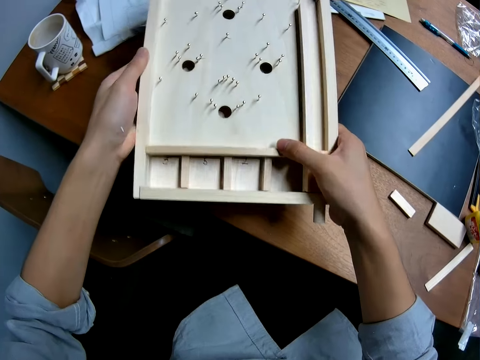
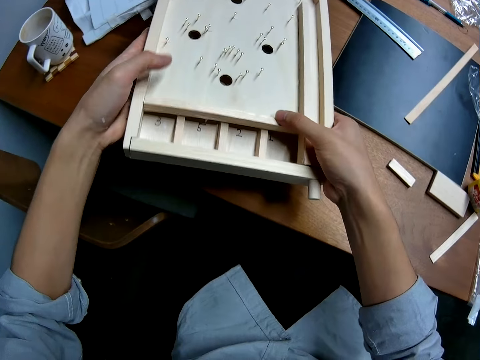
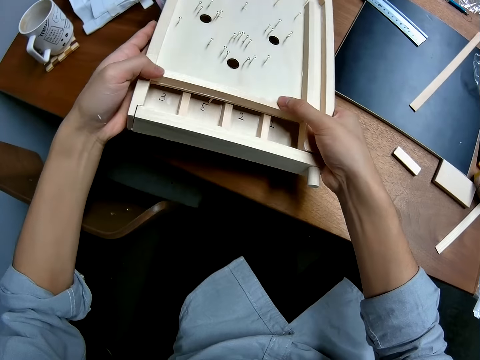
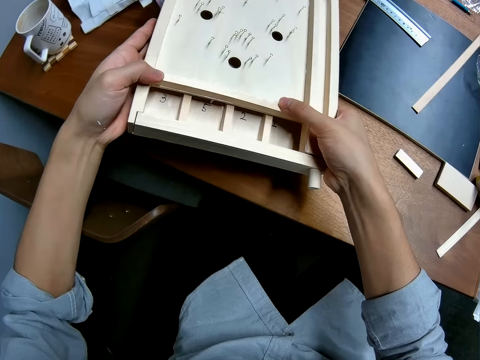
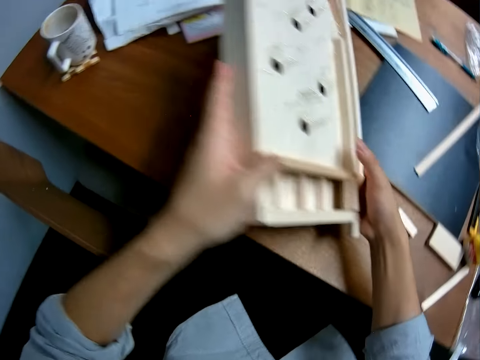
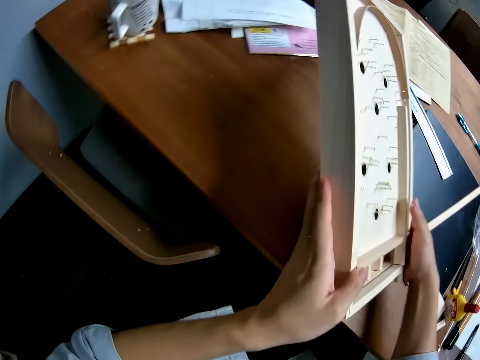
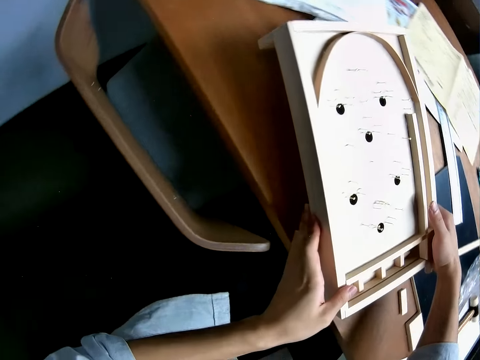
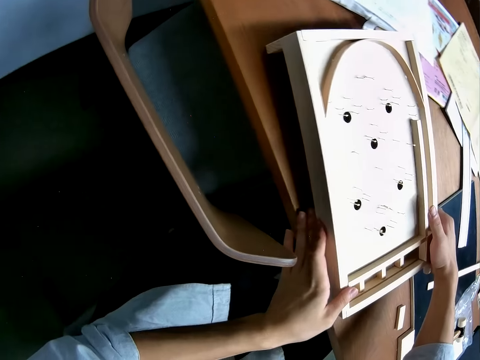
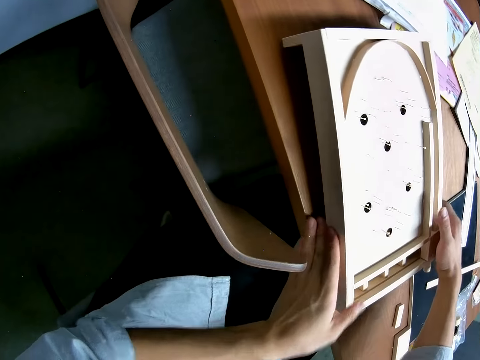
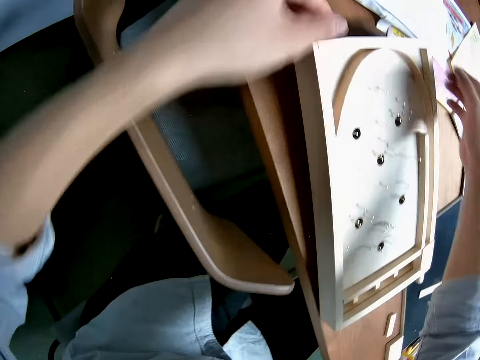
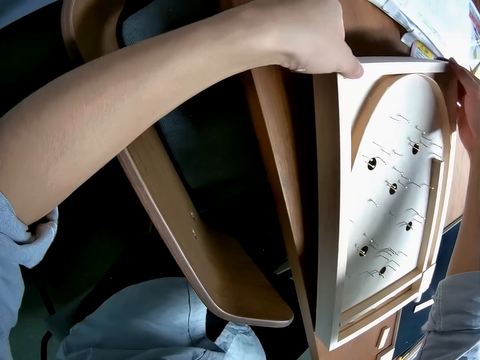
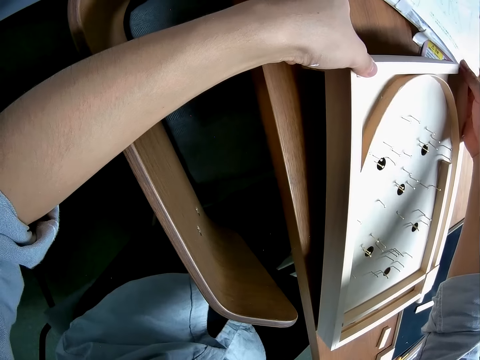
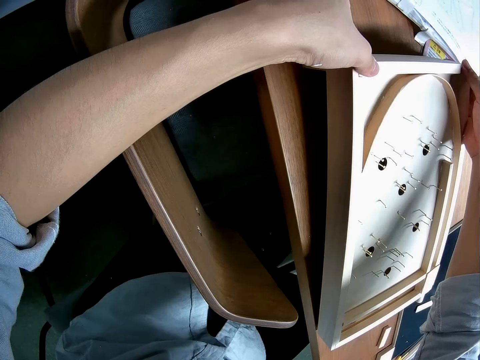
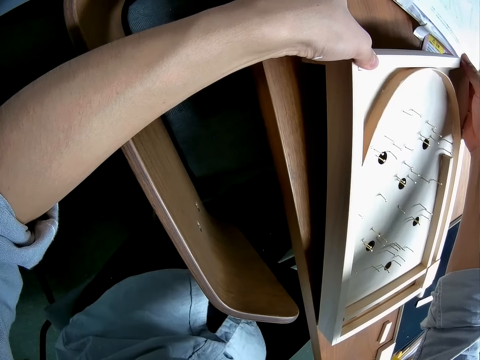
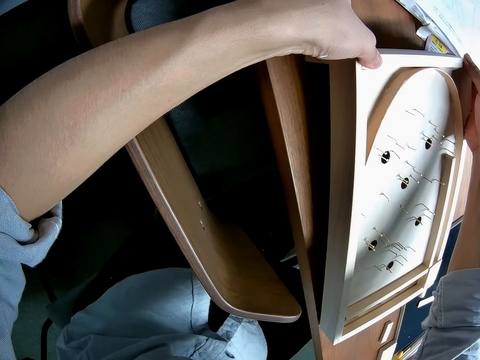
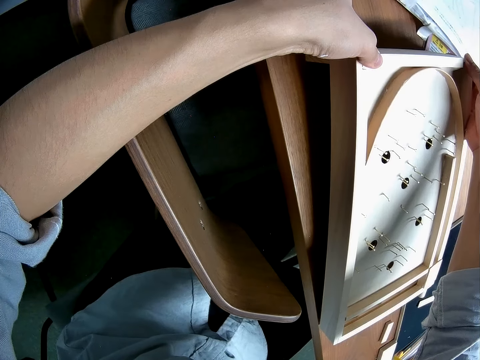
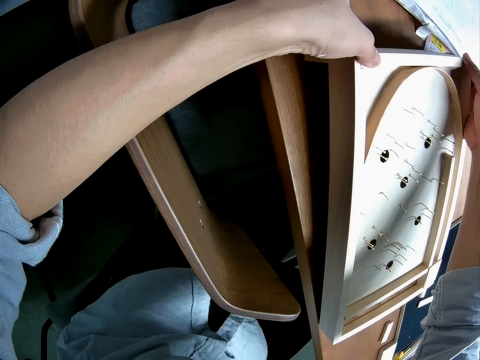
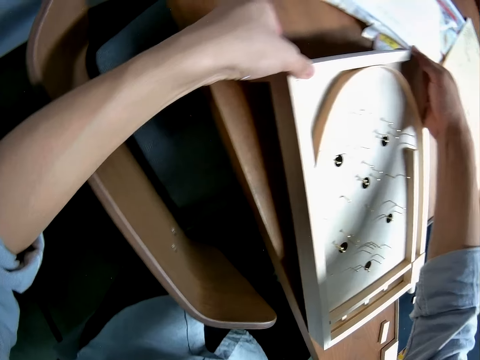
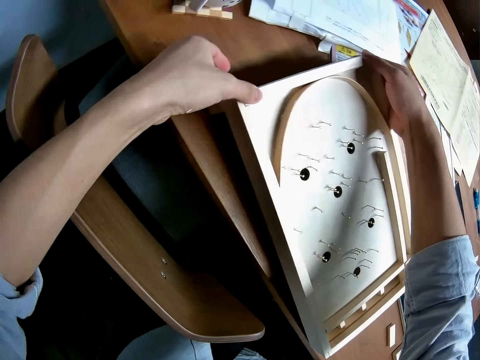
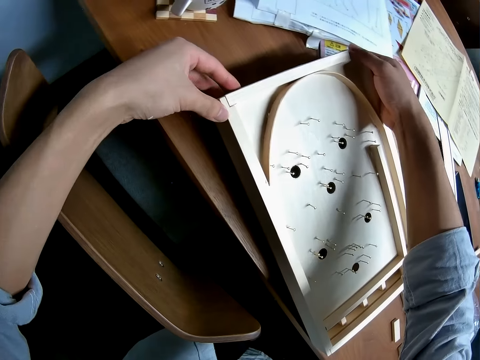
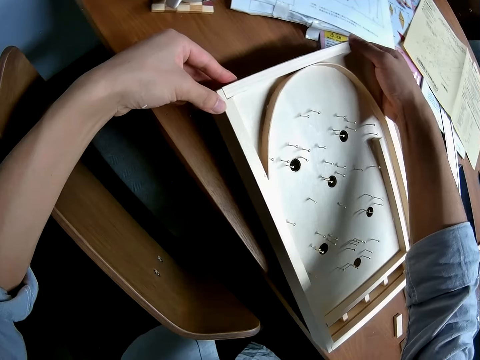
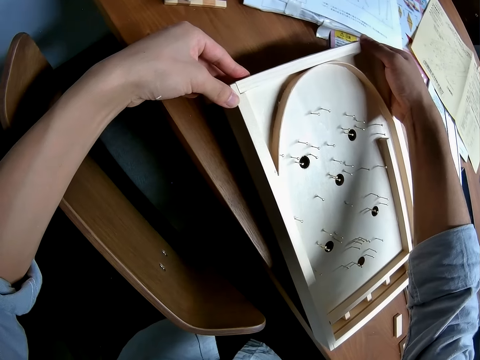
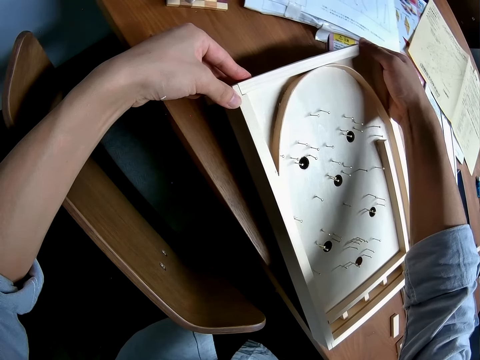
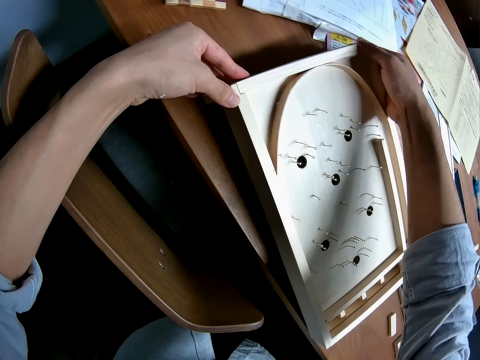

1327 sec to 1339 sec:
The camera wearer drops the craft on the table. They adjust the top of the craft. They put a piece of wood on the pinball board.

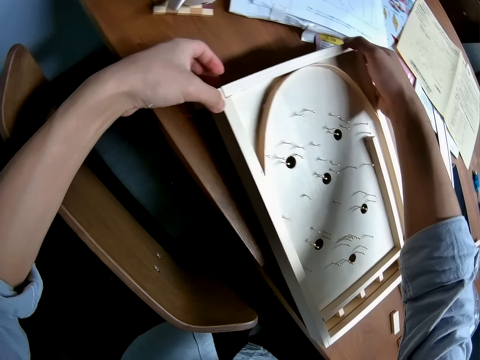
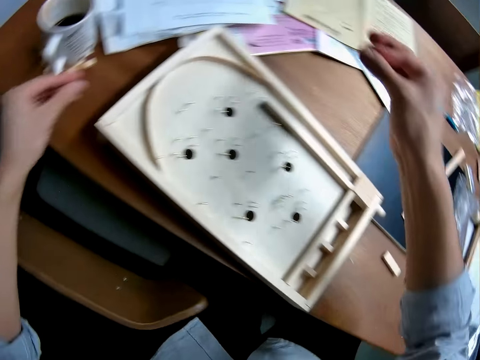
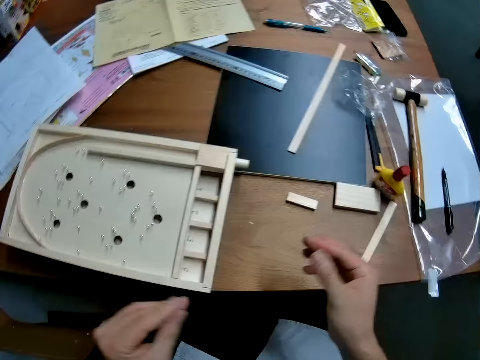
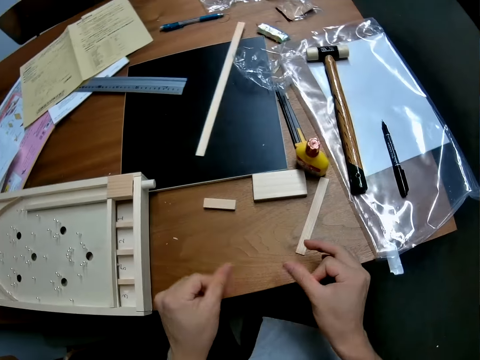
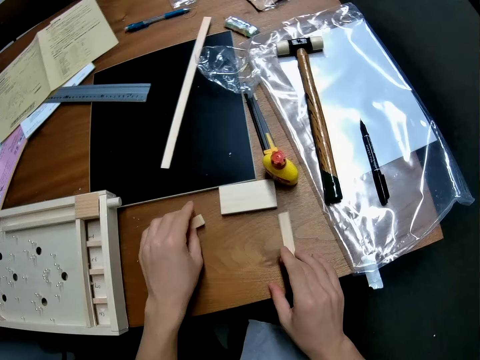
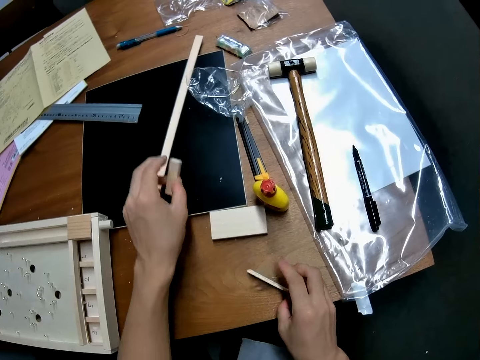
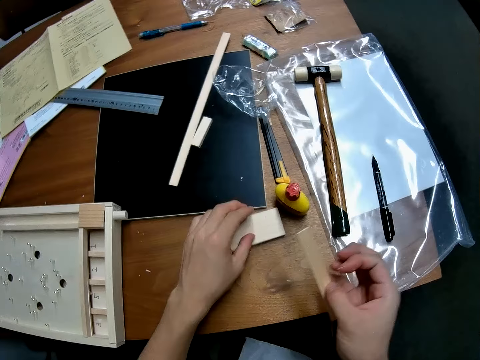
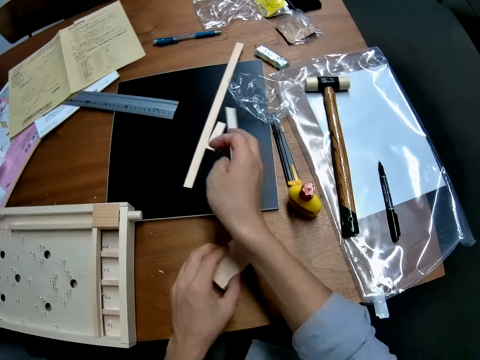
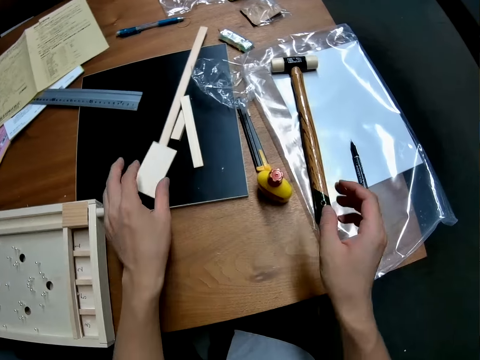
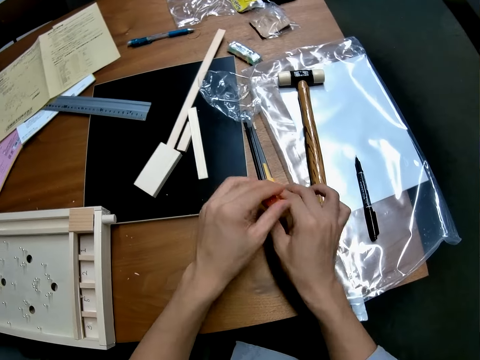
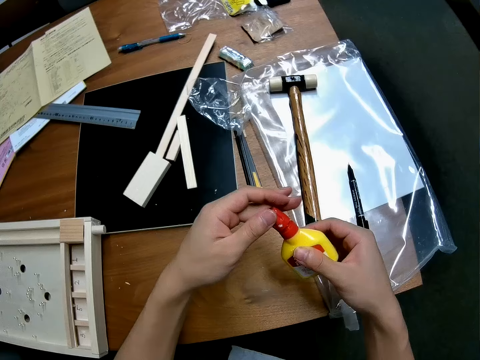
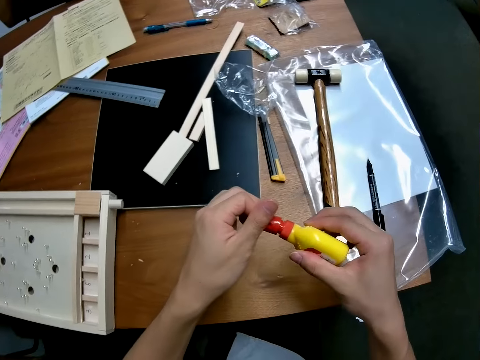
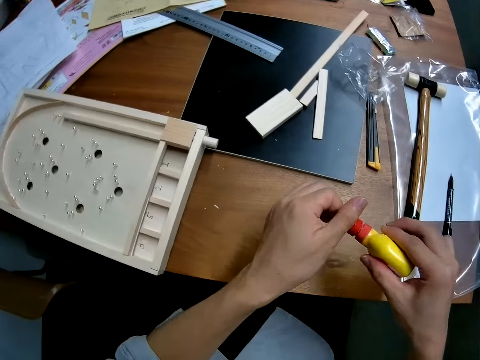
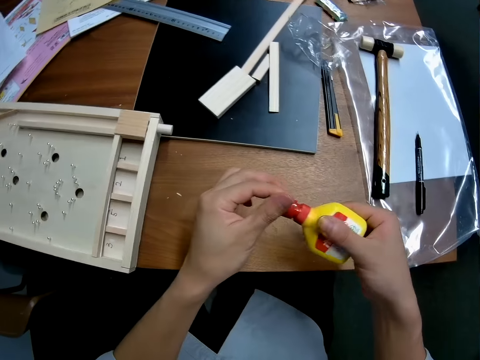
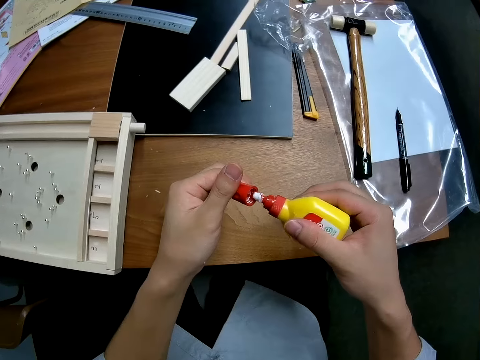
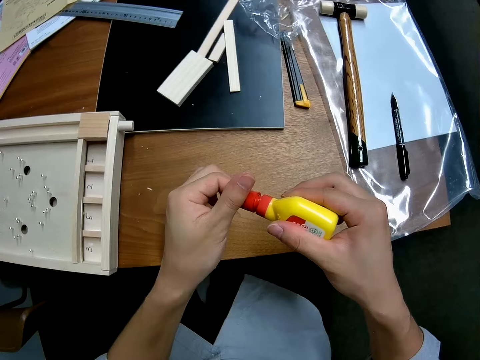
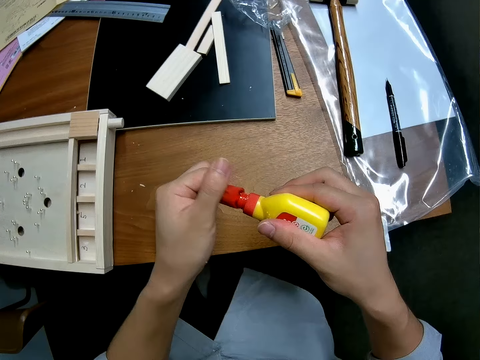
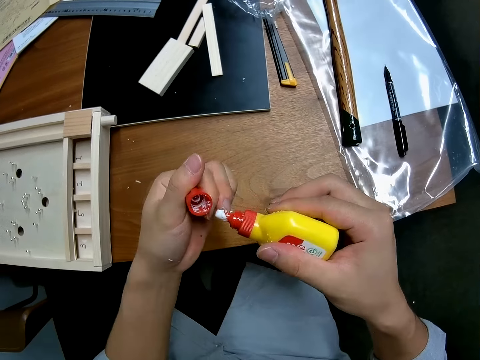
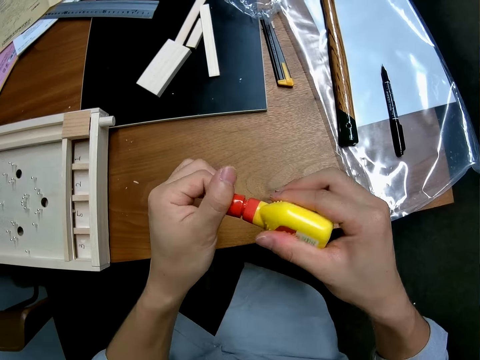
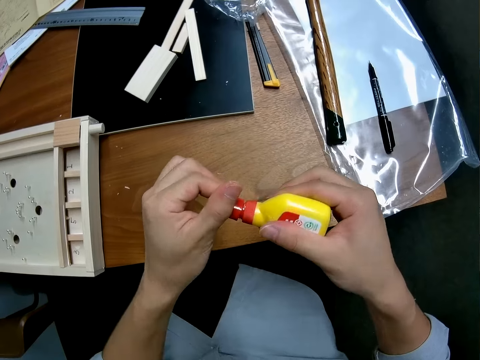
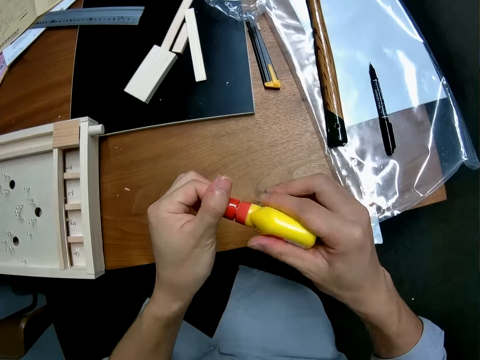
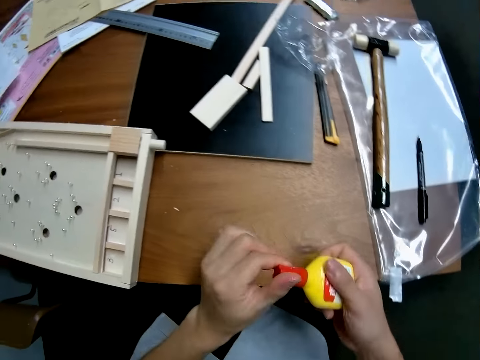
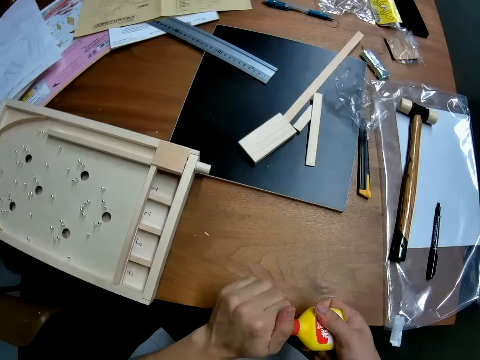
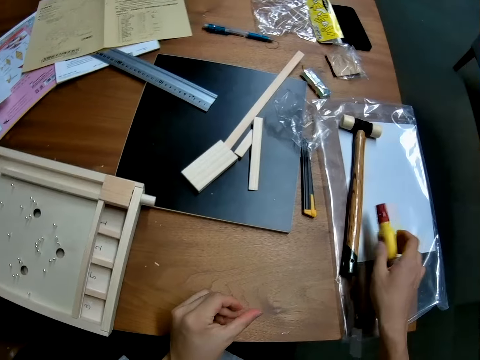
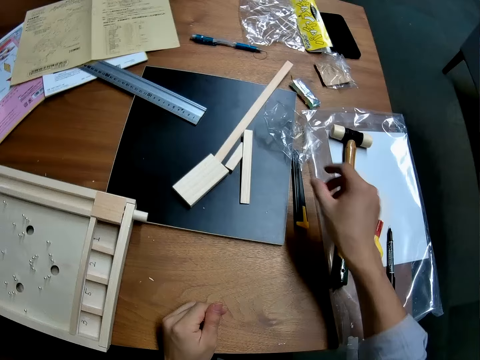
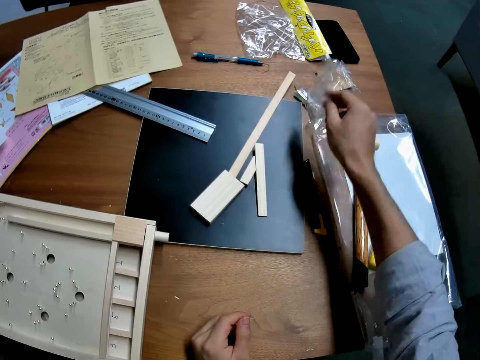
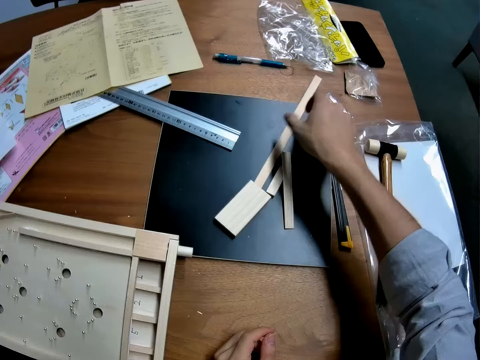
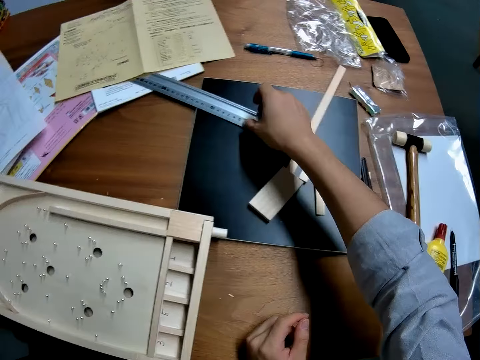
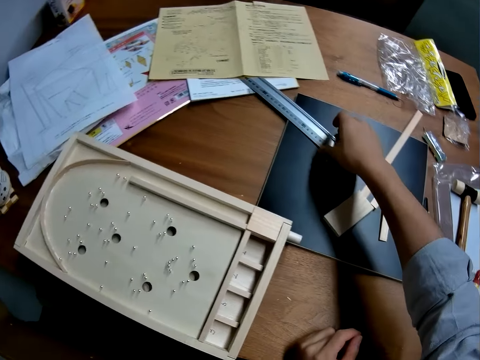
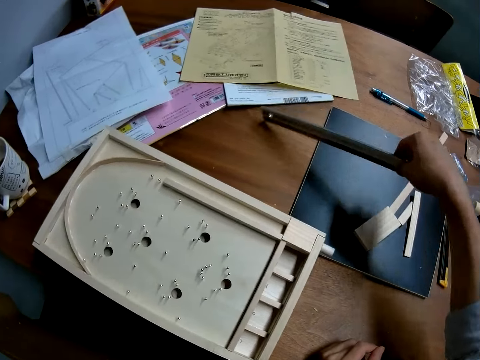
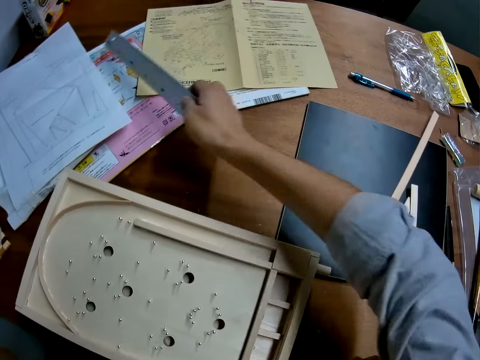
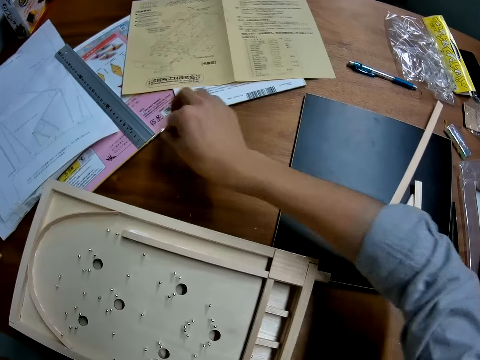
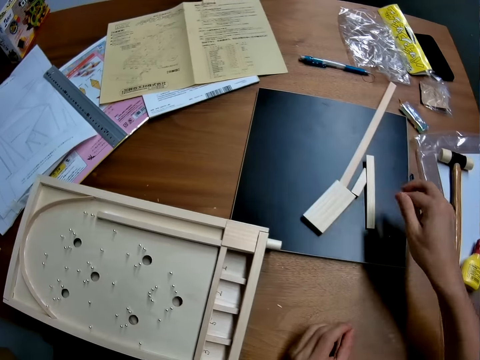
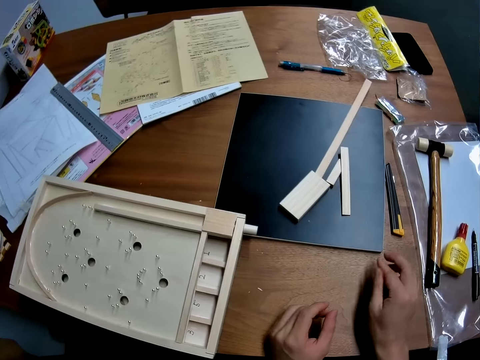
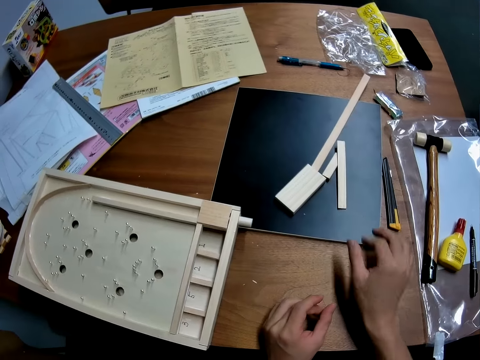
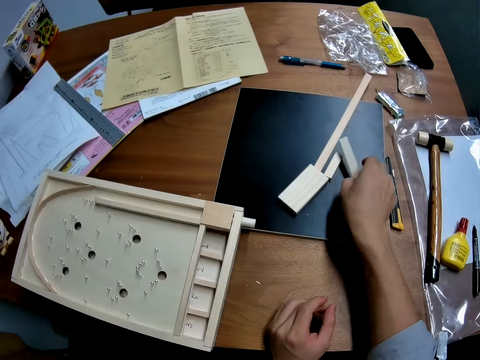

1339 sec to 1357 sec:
The camera wearer stands on the floor. He moves pieces of wood from the table into a black sheet on the table. He picks a piece of wood on the table, puts a piece of wood on the table, picks a piece of wood on the table and puts a piece of wood on the table. He puts a piece of wood on the table again. He takes up the glue container from the table. He covers the container well. He holds the glue with his hands. He drops the container on top of a nylon on the table. He moves the nylon away from the black sheet on the table. He picks the polythene paper on the table. He puts the polythene paper on the table. He moves the ruler on the table. He holds the piece of wood on the table. He picks the ruler on the table. He puts the ruler on the table. He adjusts pieces of wood on the black sheet. He stands on the floor.
